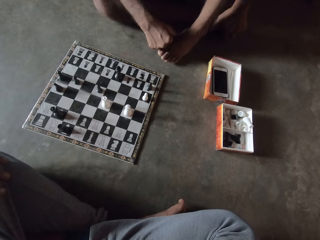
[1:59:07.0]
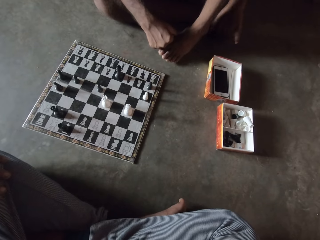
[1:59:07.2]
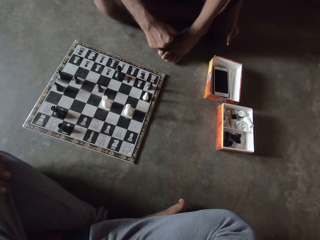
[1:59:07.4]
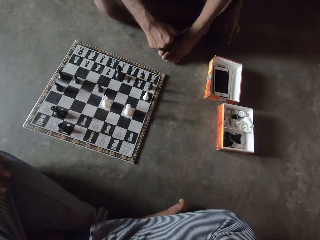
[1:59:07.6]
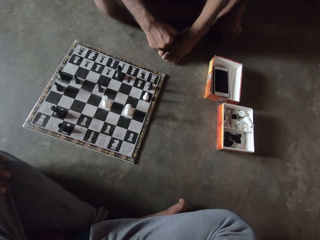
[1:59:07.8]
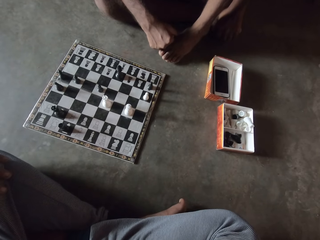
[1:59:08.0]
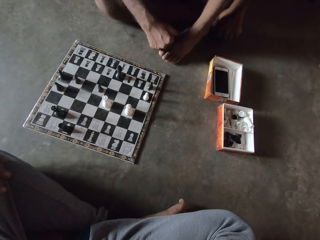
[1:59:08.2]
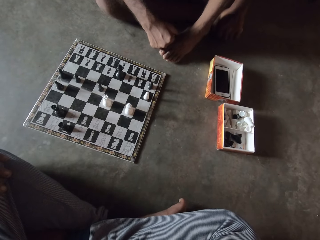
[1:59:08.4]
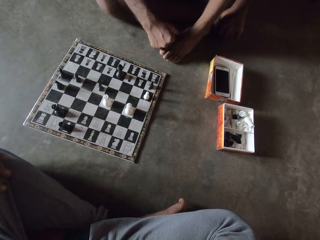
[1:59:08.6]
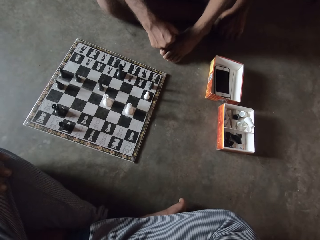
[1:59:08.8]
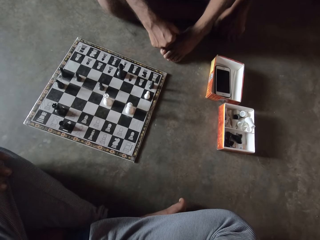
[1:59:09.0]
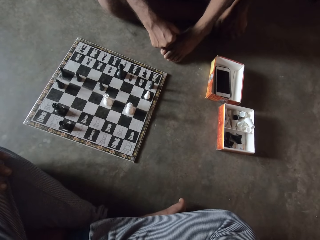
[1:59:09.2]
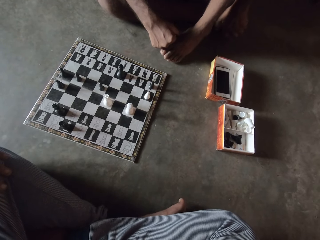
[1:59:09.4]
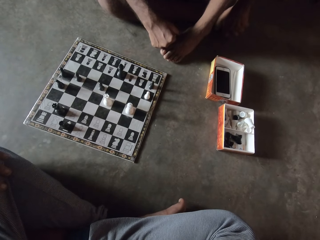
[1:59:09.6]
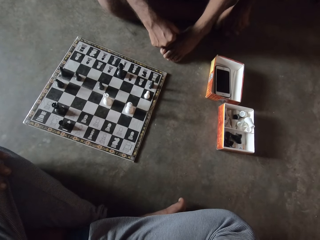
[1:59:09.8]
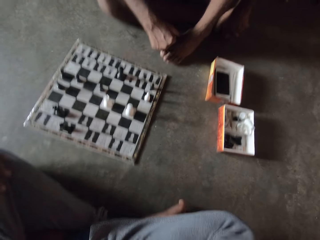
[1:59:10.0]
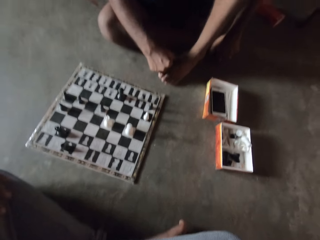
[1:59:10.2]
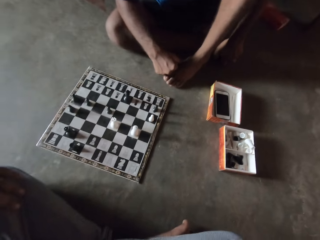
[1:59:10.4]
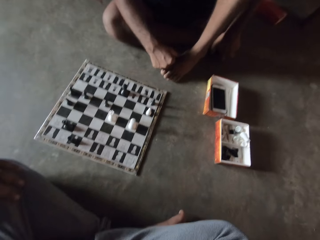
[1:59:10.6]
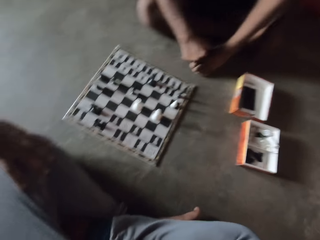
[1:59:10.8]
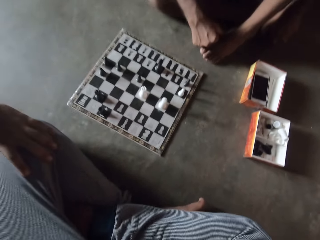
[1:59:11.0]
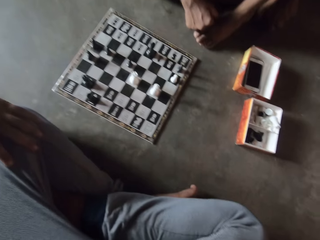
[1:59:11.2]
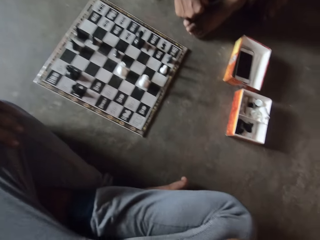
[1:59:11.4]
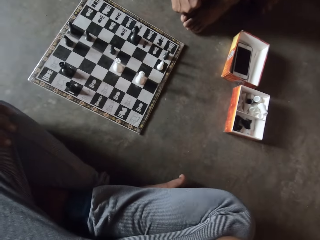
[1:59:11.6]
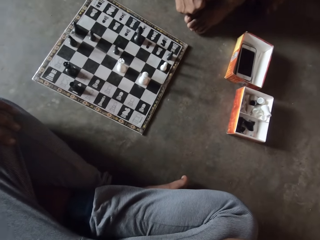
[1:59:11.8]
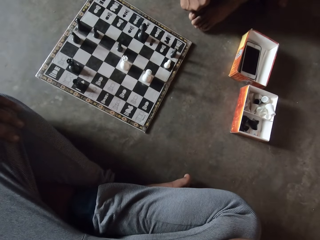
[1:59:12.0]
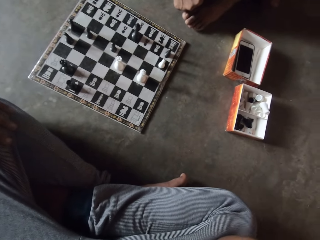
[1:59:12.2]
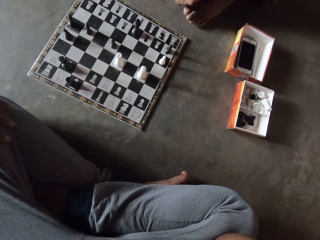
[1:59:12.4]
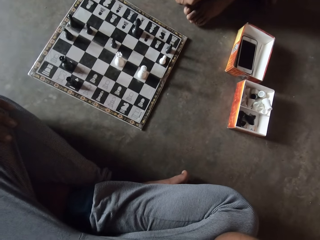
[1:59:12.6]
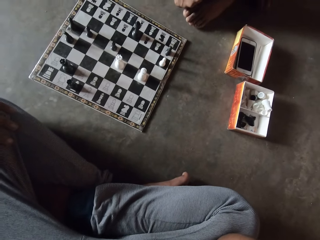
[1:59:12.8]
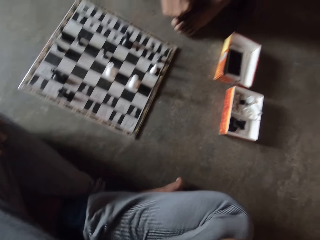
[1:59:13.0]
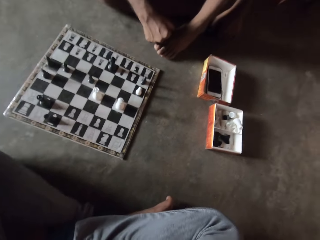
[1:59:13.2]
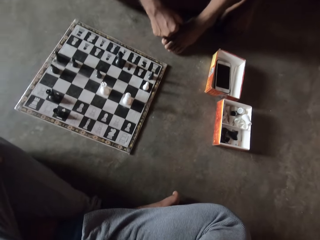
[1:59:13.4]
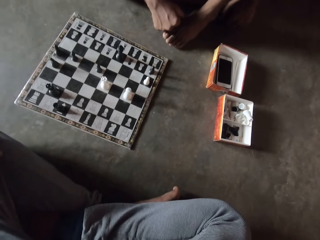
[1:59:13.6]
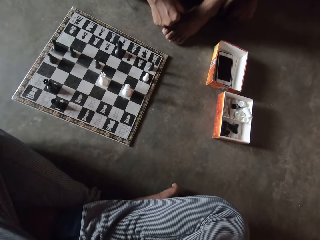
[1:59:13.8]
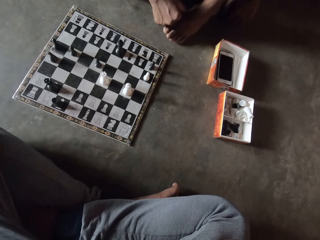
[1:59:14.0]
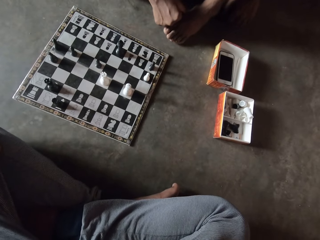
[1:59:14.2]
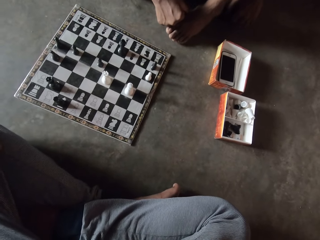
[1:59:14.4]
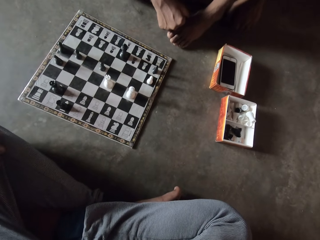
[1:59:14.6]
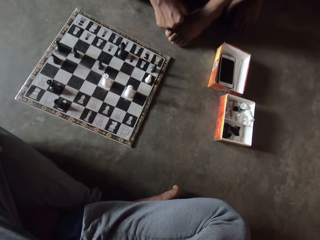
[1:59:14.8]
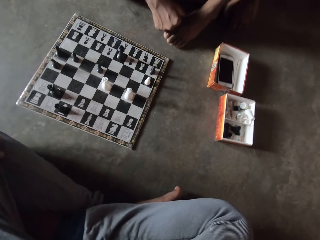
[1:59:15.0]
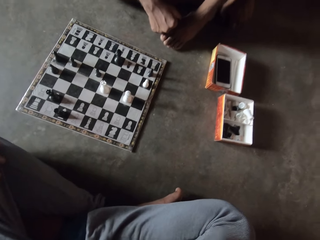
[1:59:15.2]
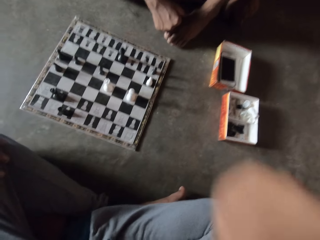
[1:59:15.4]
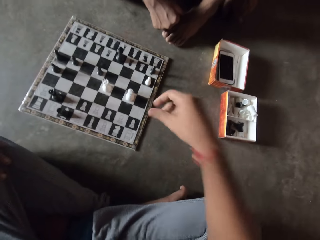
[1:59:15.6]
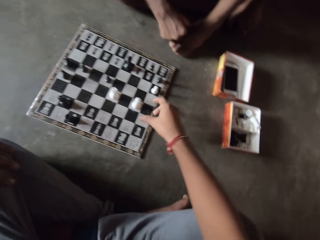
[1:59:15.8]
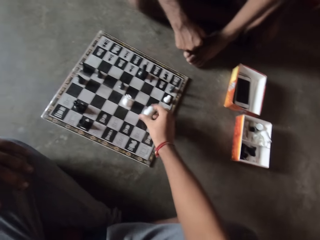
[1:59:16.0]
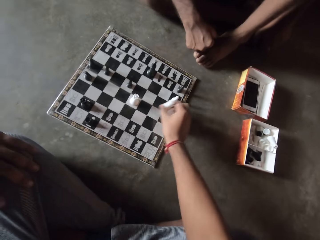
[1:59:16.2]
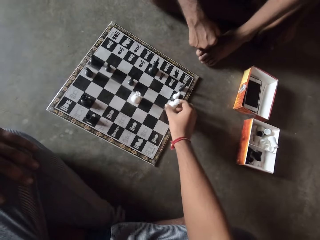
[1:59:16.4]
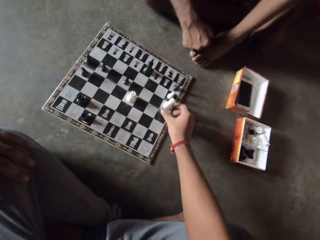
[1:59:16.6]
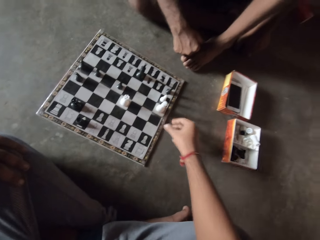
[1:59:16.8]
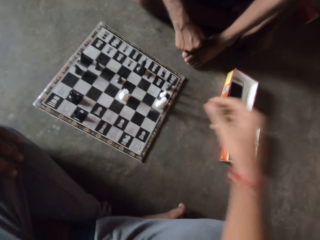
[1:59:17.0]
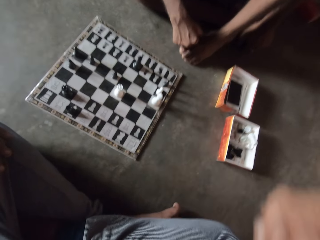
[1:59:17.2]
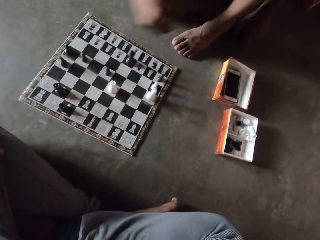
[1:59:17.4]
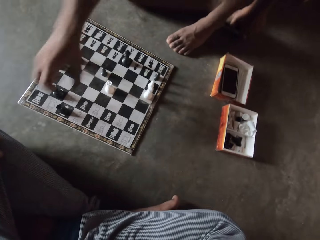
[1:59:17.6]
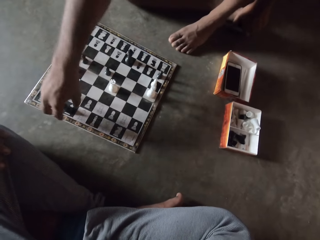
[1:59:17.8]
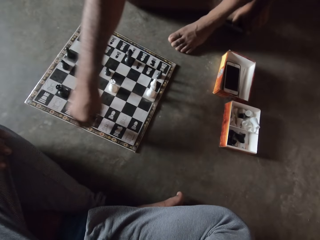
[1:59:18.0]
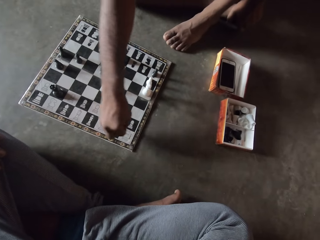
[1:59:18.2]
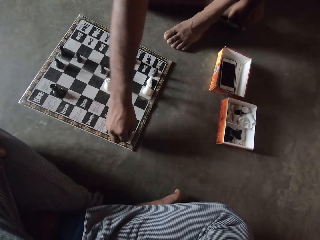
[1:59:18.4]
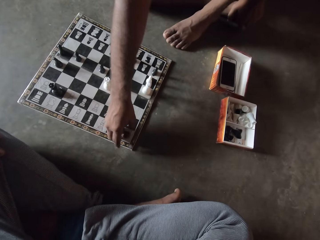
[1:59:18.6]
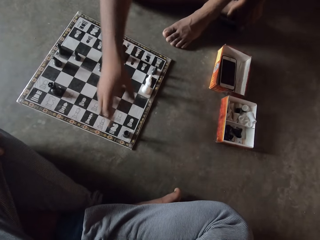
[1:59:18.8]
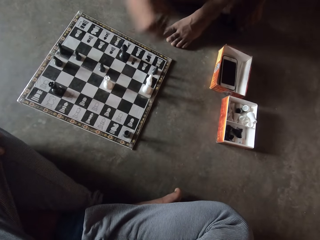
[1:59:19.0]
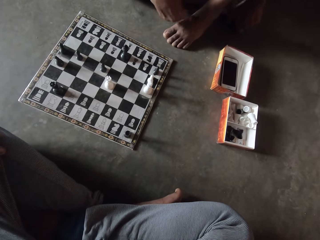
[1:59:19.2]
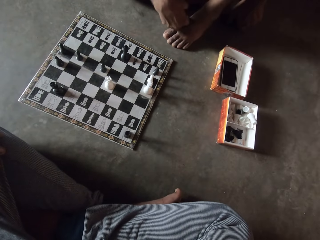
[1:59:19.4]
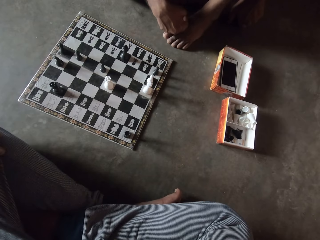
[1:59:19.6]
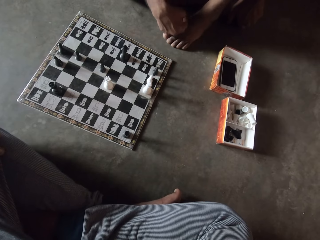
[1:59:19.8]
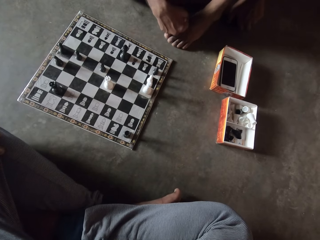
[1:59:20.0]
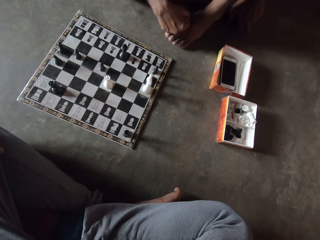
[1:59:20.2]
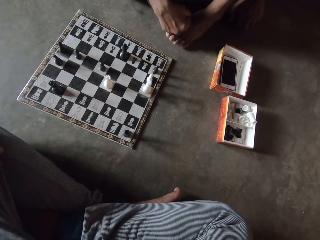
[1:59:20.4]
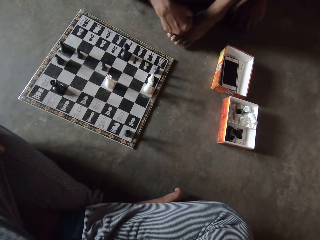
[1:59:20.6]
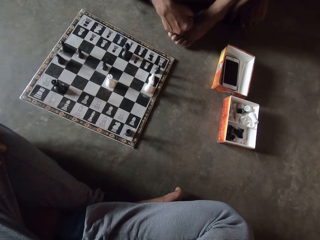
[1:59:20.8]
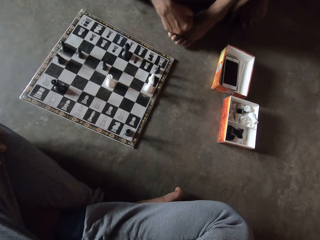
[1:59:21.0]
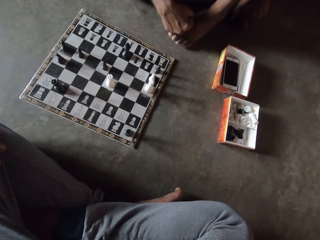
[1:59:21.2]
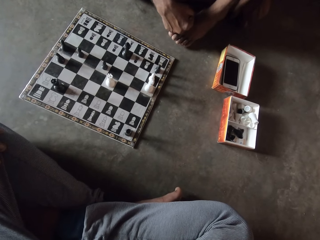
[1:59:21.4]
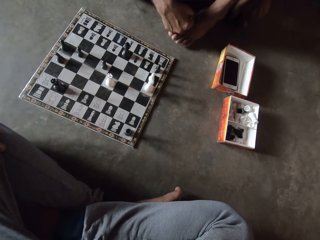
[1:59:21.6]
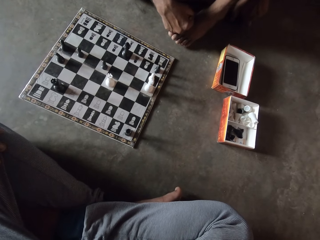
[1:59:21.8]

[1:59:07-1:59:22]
The camera wearer moves a white chess piece on a chessboard on the floor with a hand. A man moves another black piece on the chessboard on the floor with a hand.

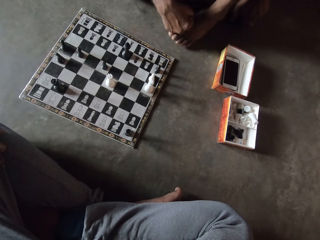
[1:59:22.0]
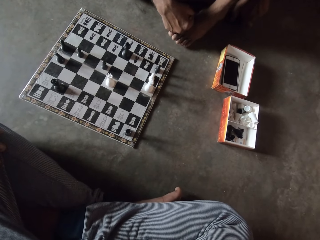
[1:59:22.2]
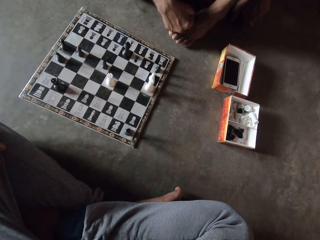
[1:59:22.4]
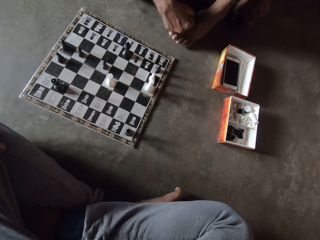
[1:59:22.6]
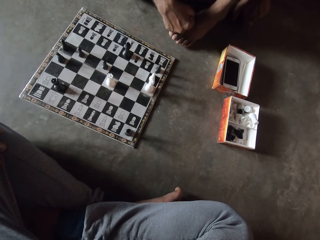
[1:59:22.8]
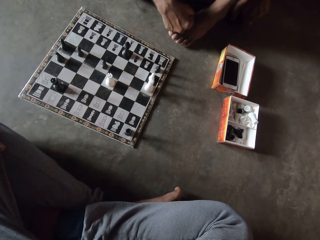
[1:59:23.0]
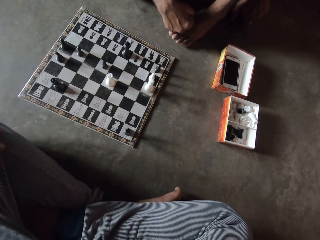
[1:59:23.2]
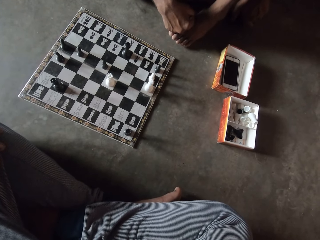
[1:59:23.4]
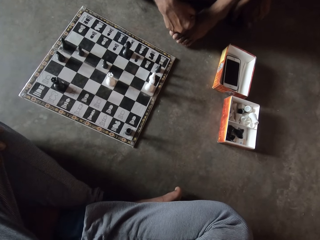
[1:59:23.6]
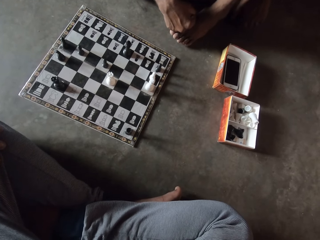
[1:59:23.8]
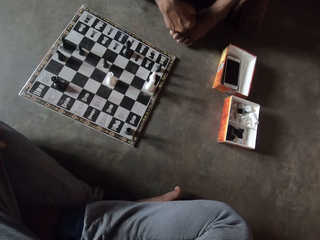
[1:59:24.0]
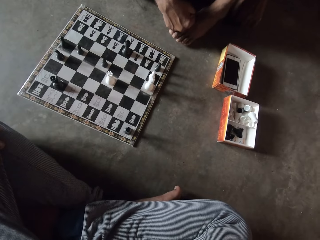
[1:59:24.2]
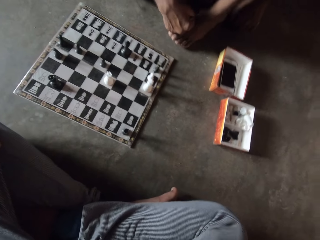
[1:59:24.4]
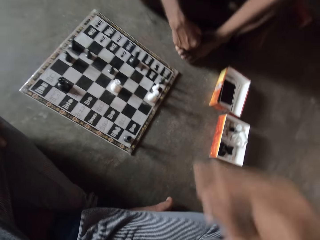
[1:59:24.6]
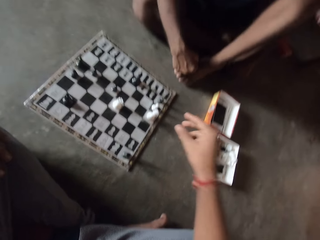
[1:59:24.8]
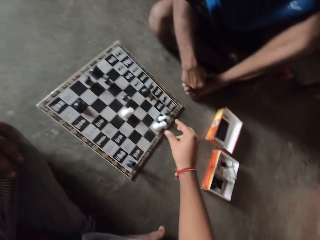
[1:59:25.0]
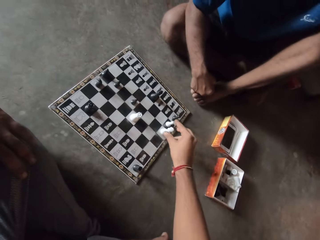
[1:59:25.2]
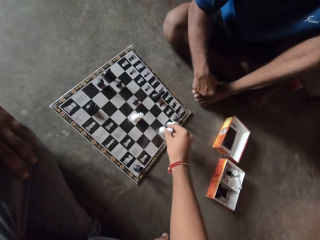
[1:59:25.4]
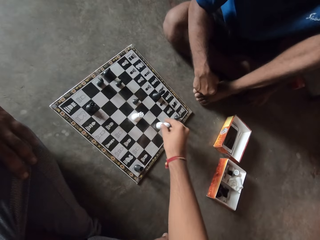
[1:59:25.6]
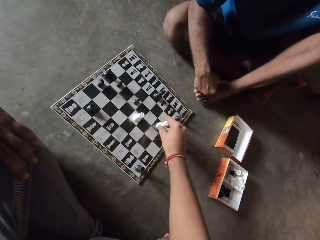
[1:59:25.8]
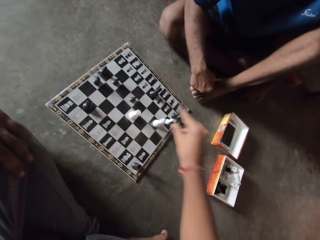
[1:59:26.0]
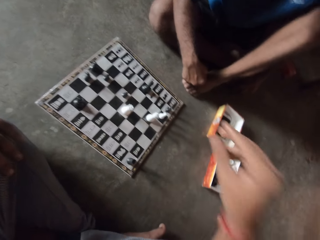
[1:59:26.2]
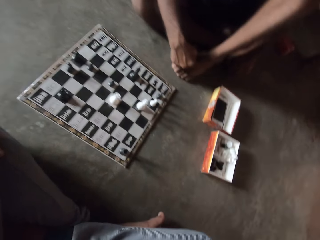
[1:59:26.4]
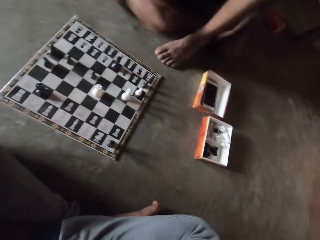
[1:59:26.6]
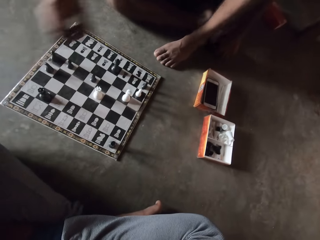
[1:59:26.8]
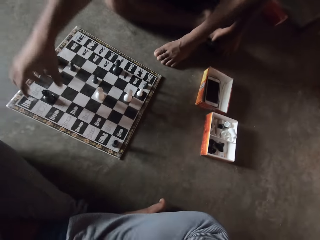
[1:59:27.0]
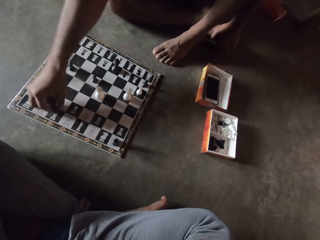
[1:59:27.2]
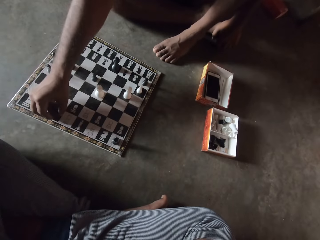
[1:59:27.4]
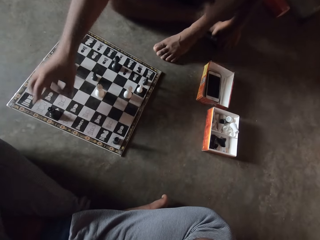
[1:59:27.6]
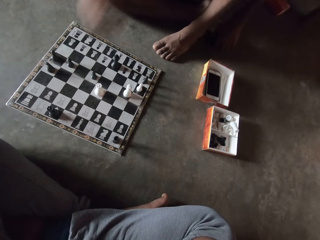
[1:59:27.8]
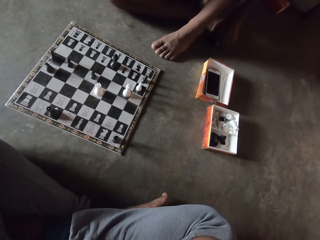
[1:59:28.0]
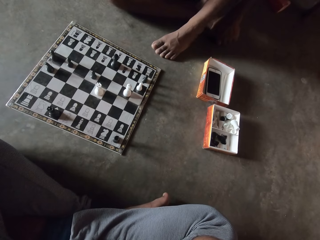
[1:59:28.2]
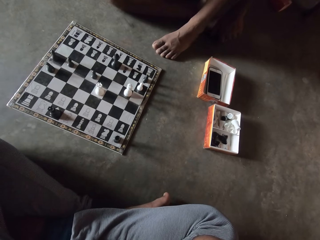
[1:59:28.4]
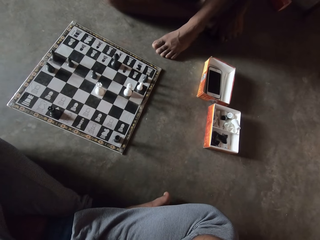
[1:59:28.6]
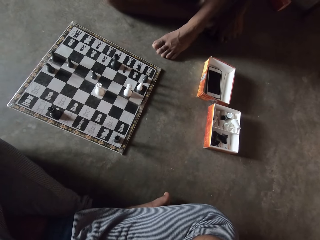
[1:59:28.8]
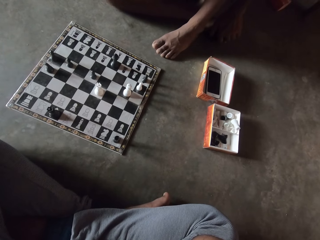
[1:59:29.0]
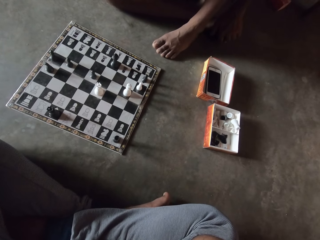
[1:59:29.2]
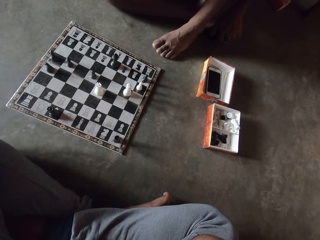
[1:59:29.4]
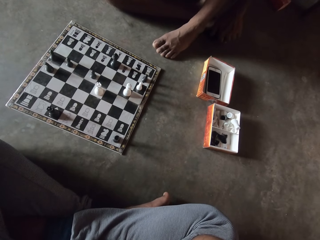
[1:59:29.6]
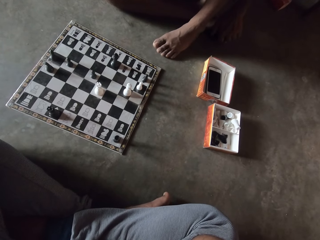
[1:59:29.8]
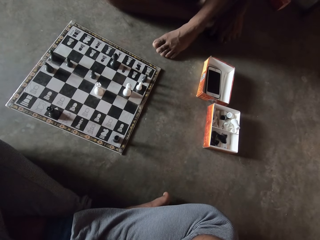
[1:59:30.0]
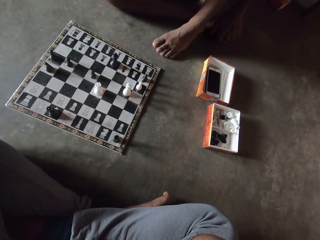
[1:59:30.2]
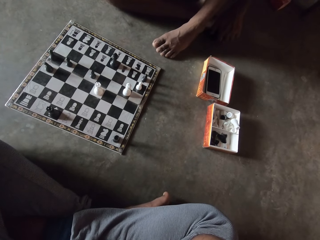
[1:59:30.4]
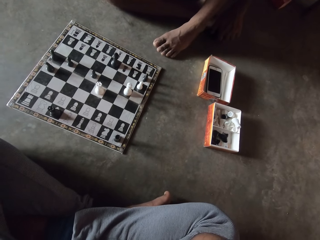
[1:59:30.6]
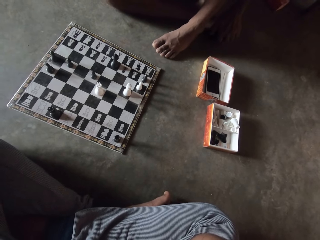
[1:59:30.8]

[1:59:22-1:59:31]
The camera wearer moves the white piece on the chessboard on the floor with a hand again. A man moves another black piece on the chessboard on the floor with a hand.
